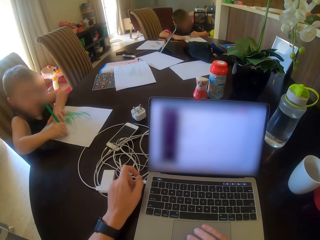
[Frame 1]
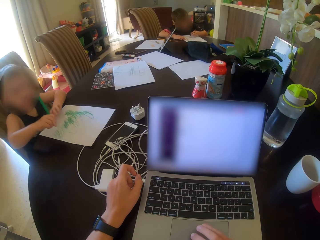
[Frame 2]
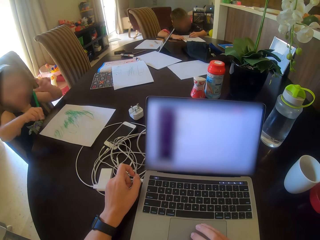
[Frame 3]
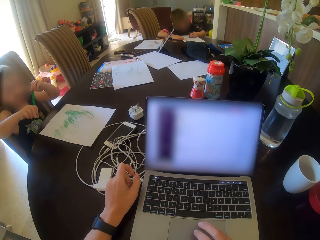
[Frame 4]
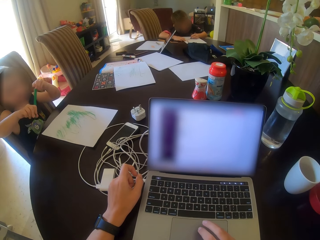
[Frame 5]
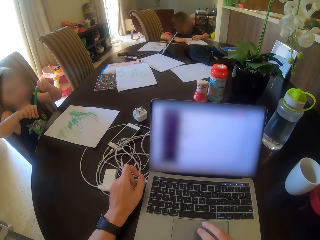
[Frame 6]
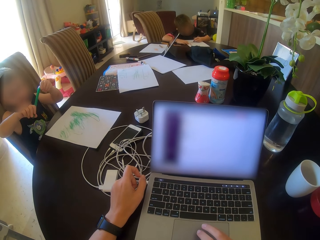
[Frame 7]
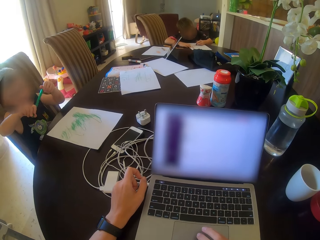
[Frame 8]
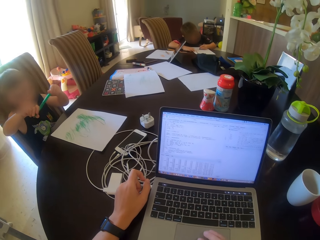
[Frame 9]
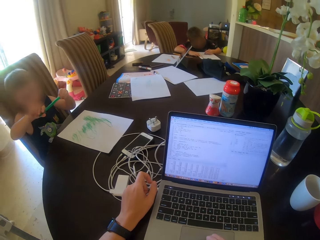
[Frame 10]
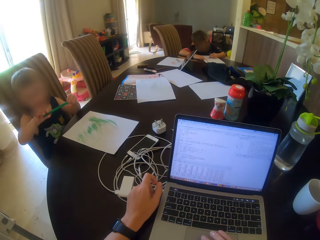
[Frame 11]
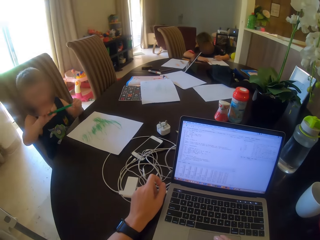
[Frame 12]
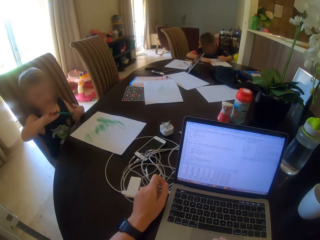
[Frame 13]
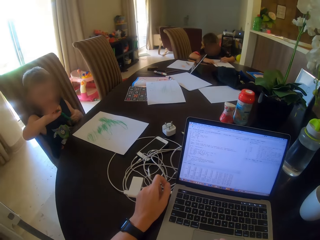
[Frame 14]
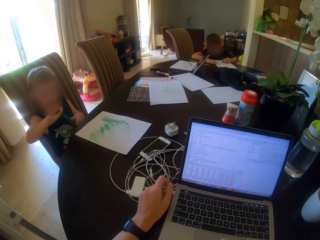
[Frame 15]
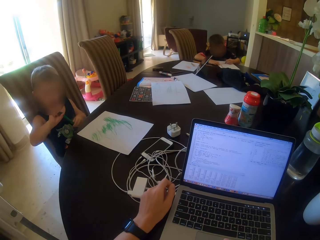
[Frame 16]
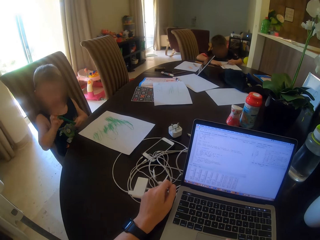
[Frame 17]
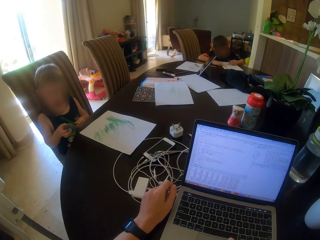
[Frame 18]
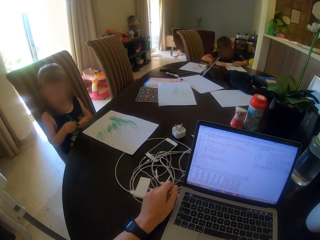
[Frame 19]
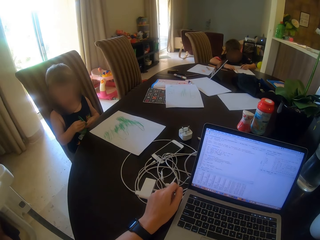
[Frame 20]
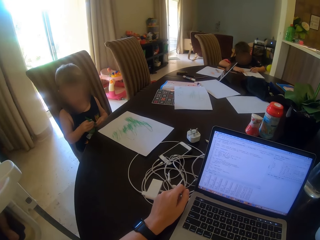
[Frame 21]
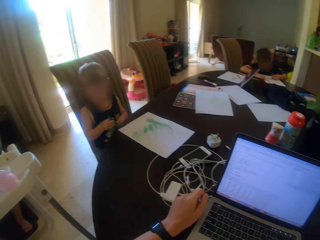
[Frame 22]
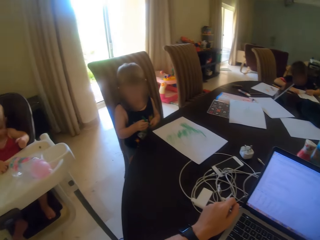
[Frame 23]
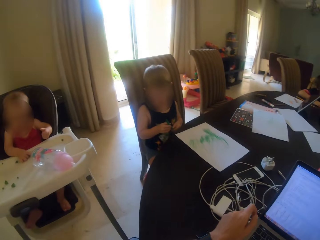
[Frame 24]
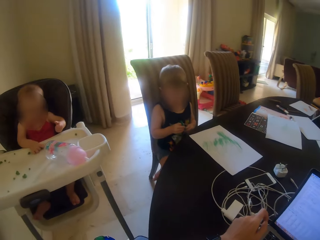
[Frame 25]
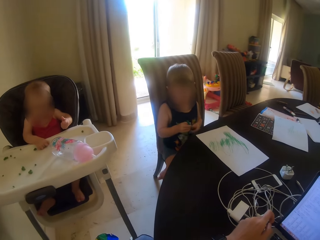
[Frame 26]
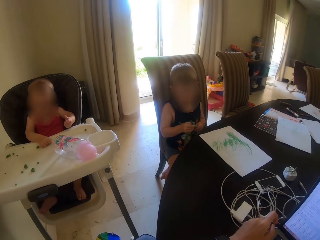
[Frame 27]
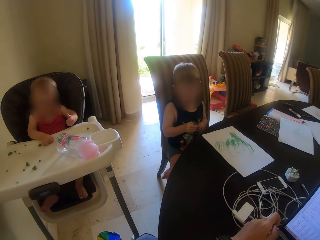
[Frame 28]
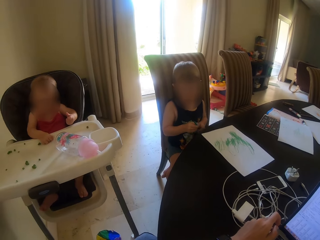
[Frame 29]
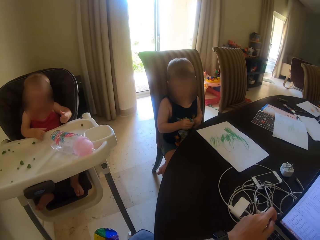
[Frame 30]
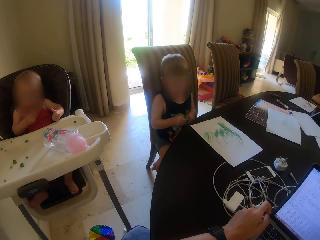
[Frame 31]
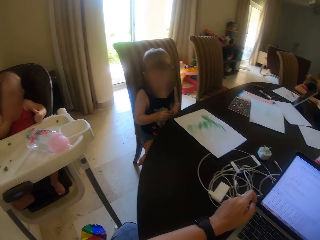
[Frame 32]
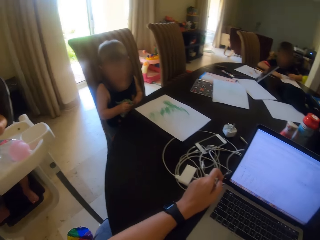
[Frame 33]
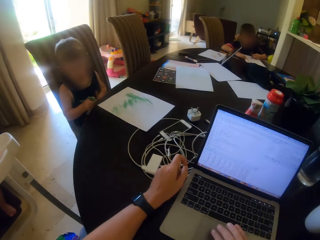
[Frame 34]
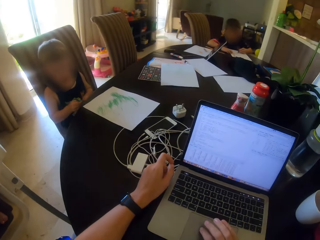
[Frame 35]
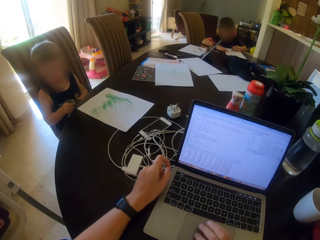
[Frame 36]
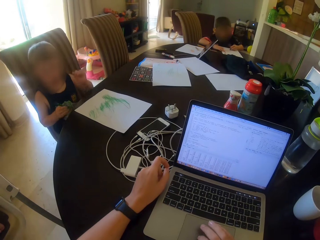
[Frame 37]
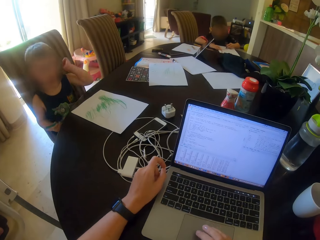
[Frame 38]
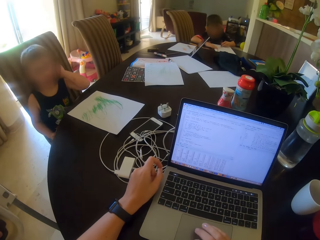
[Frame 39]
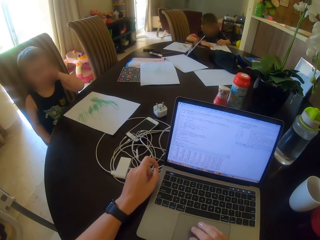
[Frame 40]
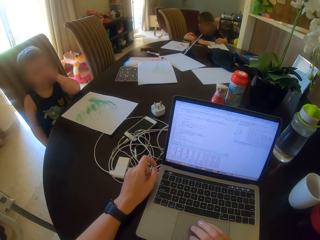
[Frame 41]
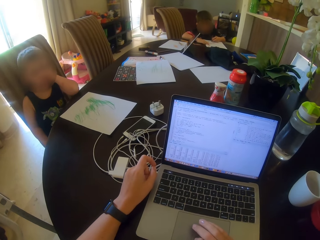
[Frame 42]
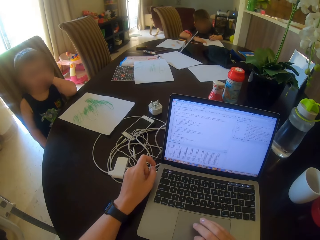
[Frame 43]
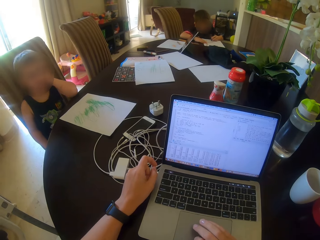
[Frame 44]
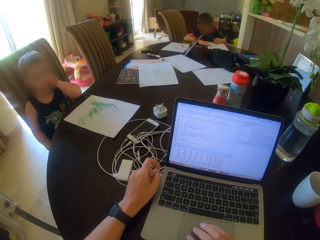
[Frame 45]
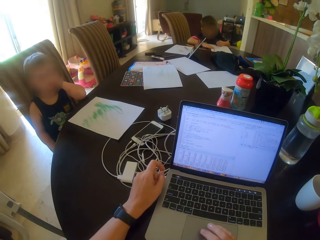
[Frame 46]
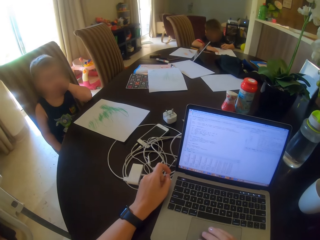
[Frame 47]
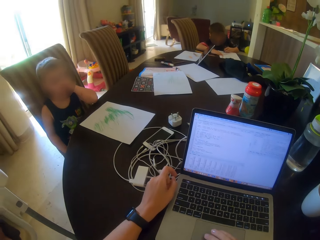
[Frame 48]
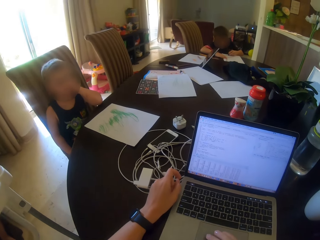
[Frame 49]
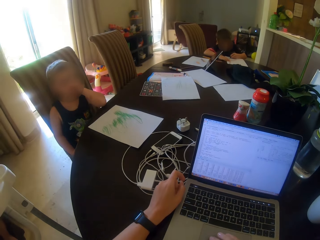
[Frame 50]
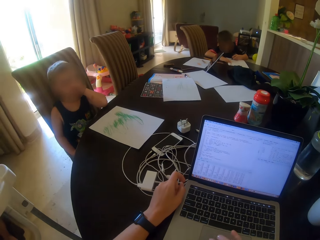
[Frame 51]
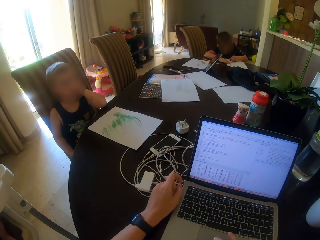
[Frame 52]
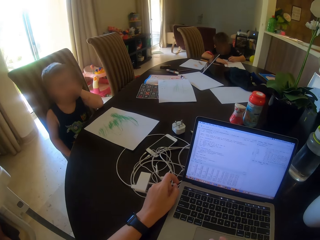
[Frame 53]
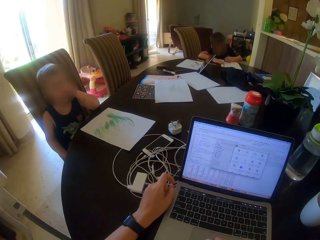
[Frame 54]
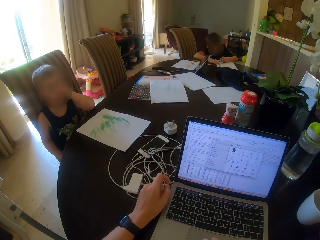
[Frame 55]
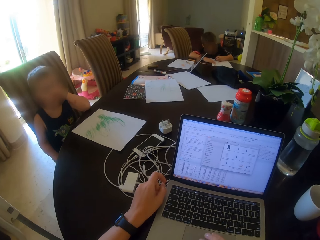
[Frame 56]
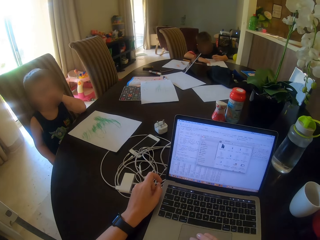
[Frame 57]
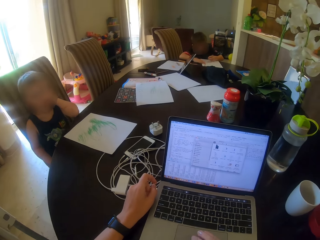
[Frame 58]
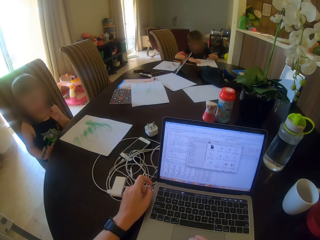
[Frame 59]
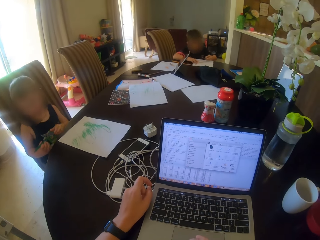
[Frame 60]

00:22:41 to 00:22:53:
A child plays with the pen.

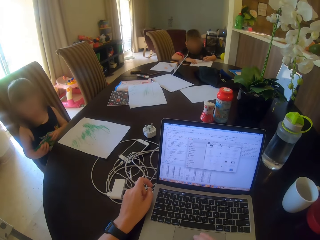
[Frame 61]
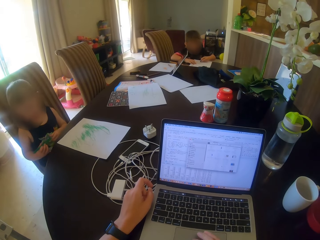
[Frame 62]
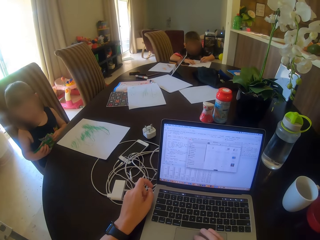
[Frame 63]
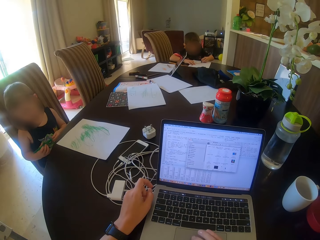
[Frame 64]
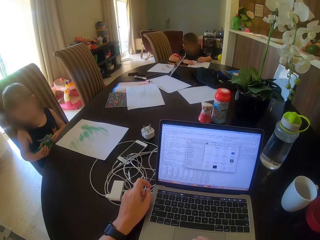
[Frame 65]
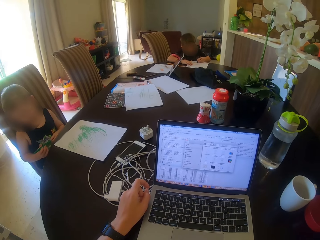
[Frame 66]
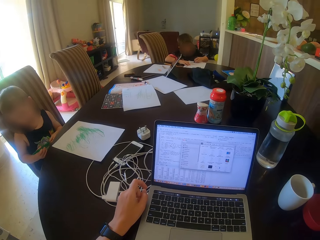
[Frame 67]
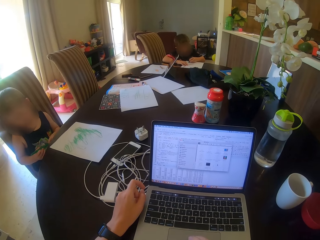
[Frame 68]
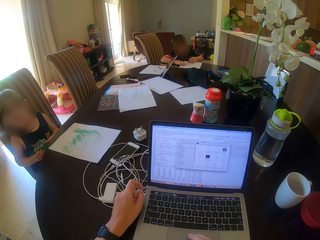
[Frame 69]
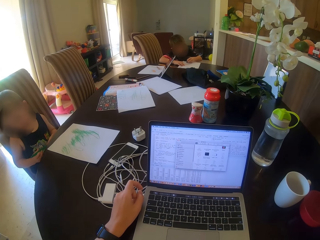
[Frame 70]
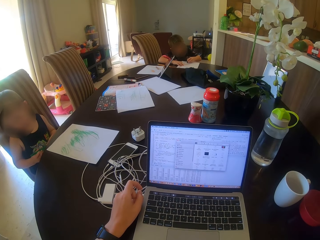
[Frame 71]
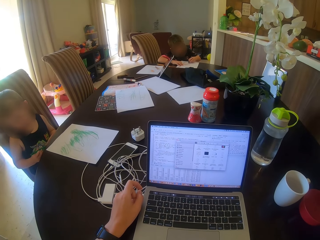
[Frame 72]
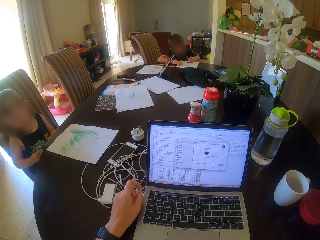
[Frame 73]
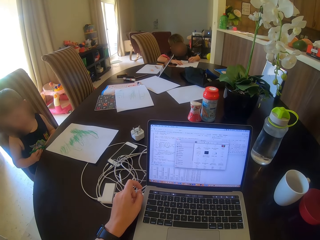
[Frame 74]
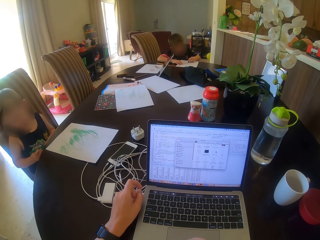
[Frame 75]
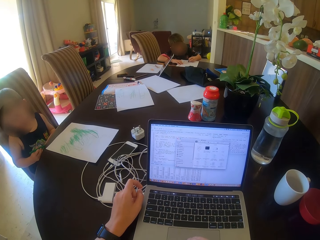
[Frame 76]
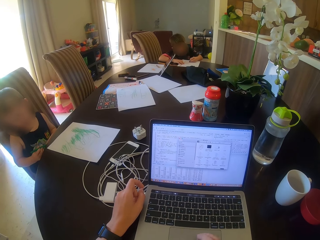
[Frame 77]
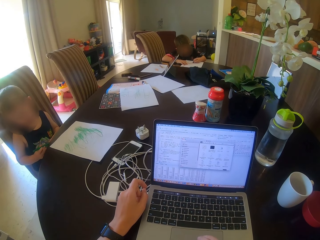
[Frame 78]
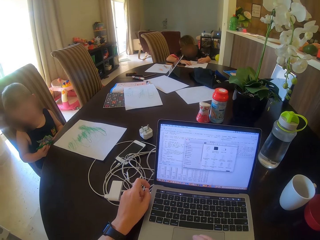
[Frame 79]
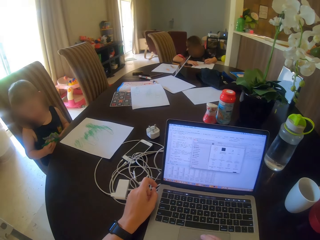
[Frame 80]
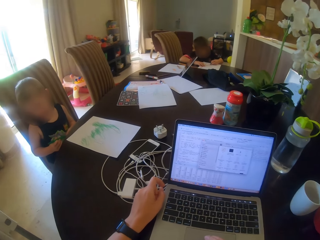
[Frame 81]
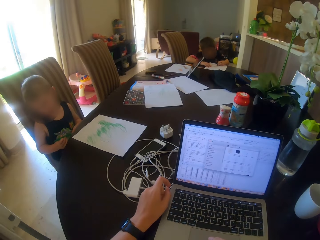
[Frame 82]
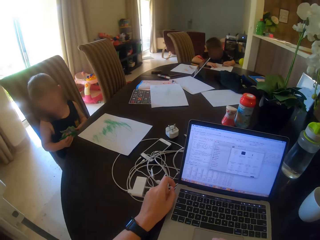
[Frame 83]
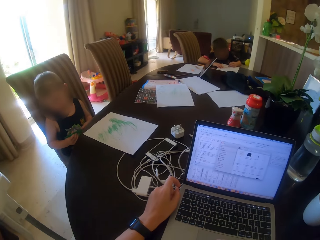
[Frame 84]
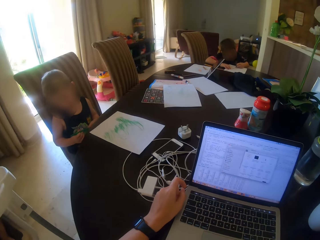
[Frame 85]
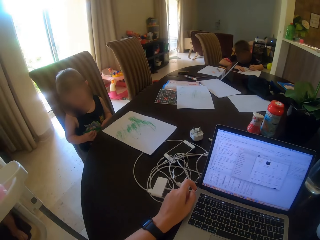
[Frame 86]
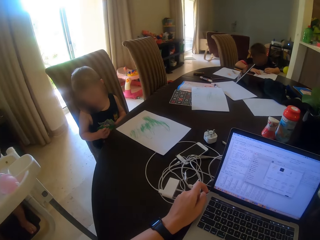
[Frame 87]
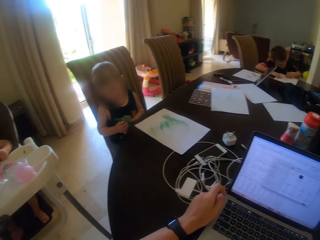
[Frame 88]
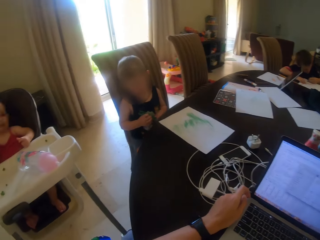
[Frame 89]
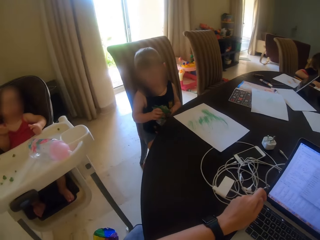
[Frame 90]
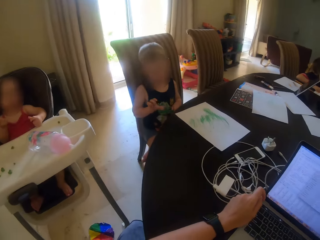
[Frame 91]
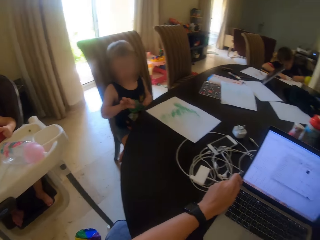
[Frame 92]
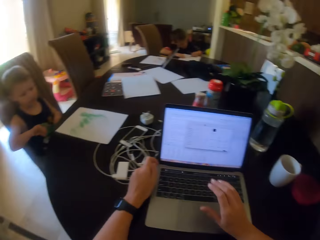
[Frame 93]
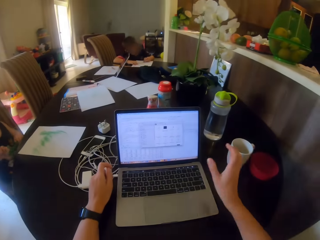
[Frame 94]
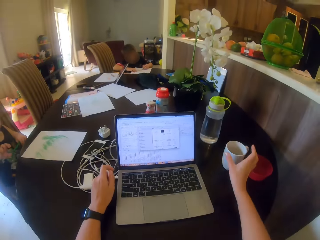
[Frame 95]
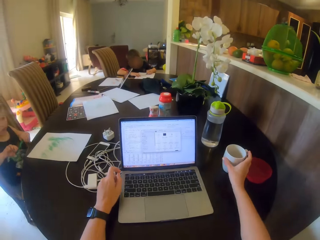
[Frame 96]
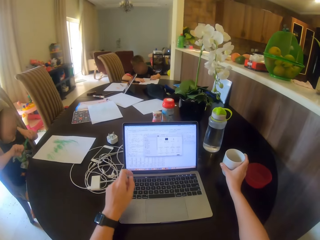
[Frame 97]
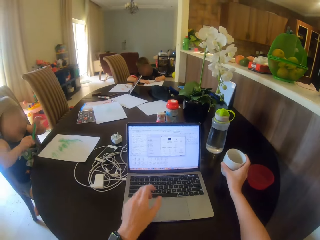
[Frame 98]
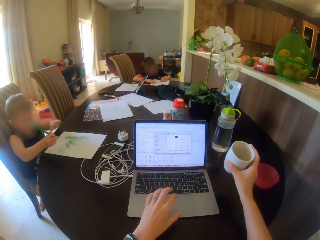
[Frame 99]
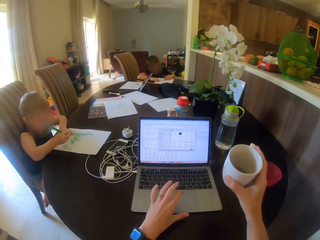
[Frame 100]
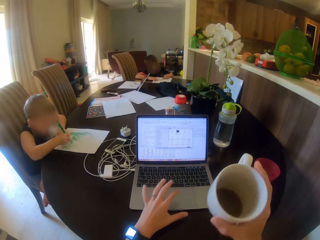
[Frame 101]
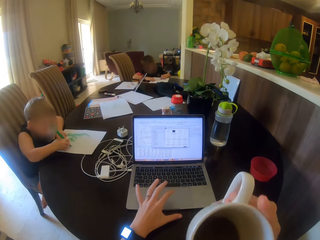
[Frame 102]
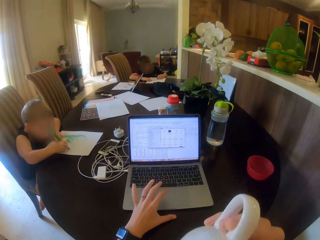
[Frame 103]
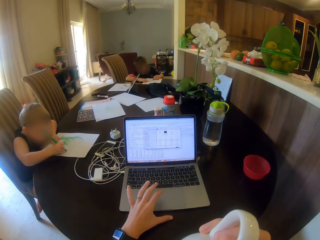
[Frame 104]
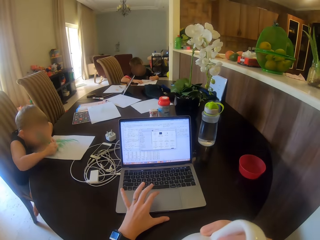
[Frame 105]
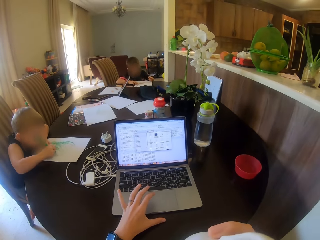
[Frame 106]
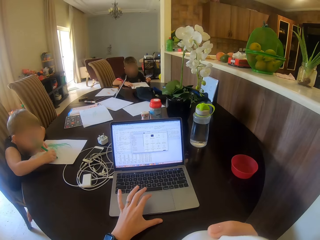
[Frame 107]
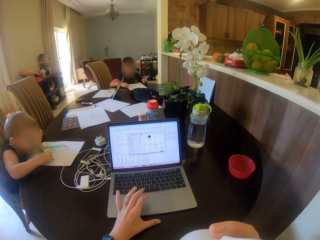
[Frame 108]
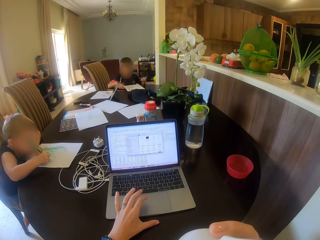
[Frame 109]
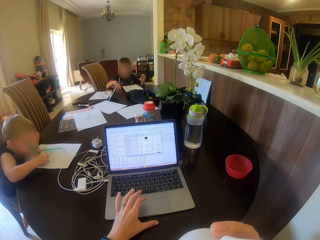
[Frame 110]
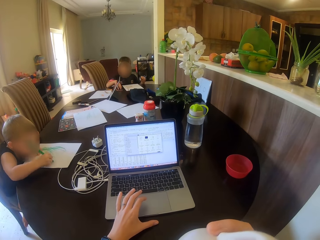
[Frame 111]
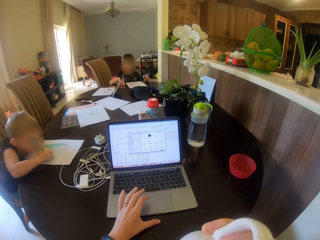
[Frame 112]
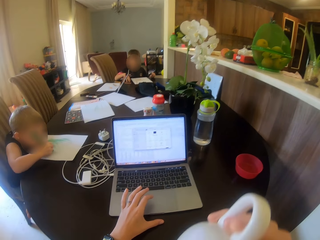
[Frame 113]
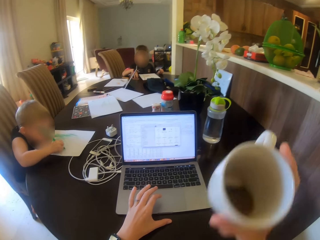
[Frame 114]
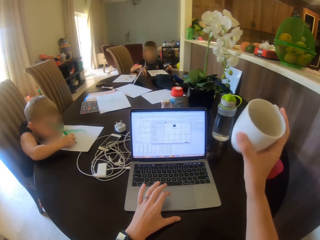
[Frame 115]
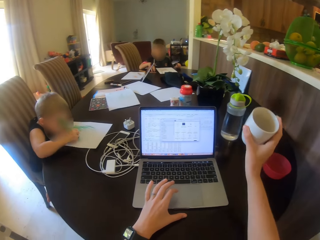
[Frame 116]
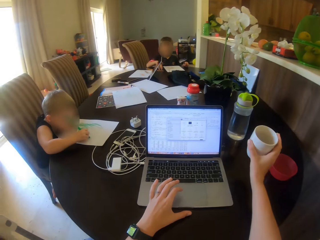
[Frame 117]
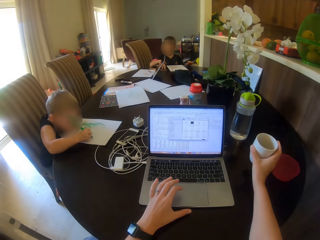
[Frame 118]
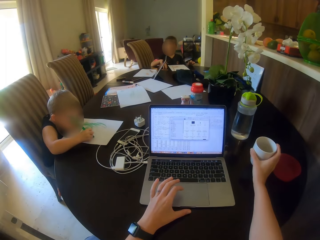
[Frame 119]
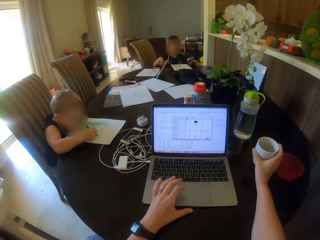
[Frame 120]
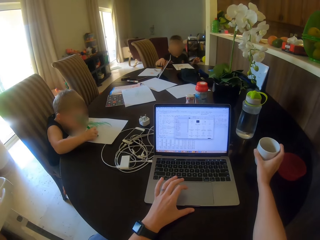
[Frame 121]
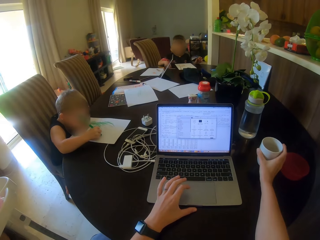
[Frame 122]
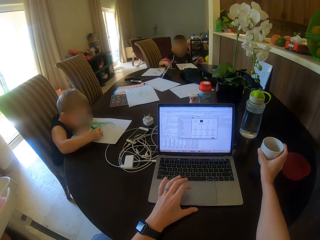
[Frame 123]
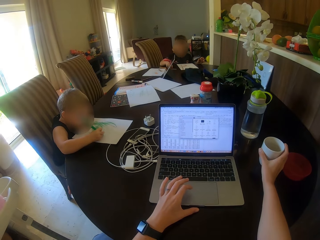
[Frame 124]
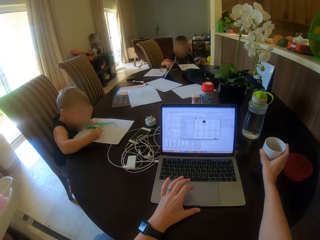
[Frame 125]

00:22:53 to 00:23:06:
The camera wearer looks around. They pick up the cup of coffee from the table. They drink the coffee. They put the cup on the table.
